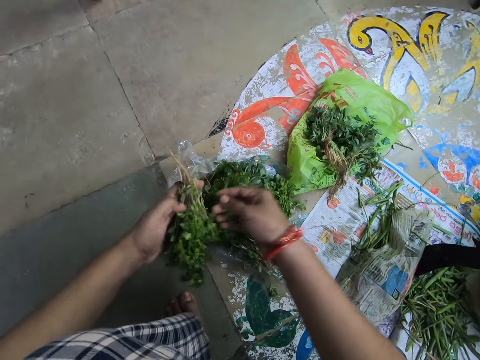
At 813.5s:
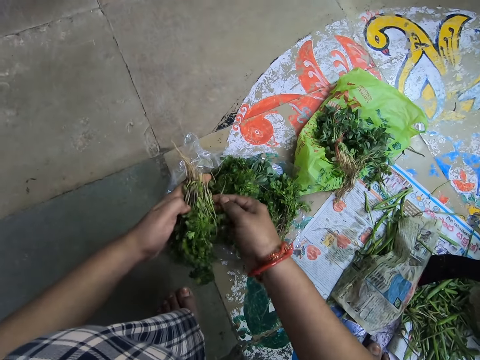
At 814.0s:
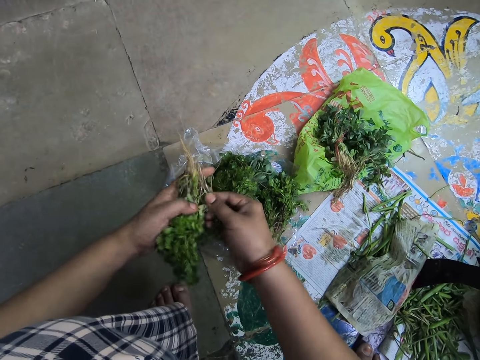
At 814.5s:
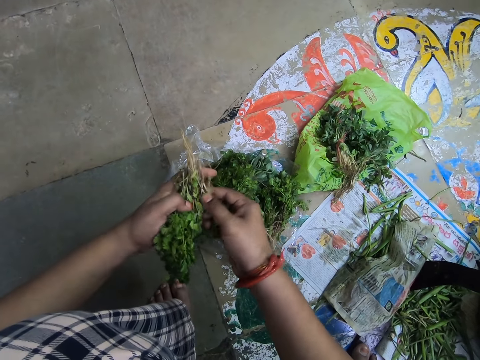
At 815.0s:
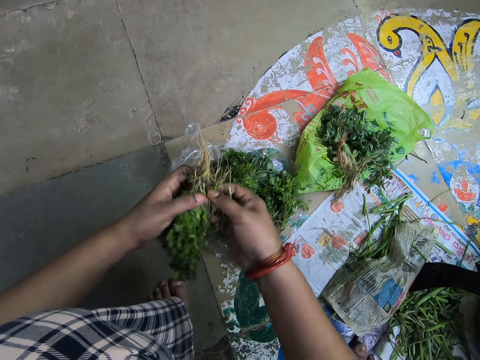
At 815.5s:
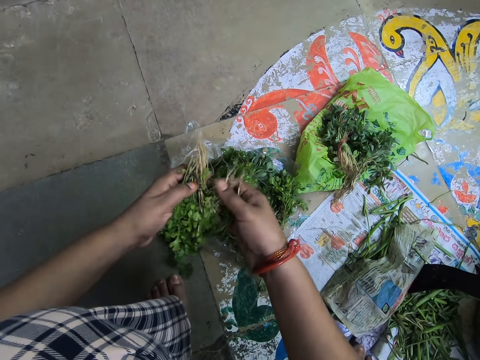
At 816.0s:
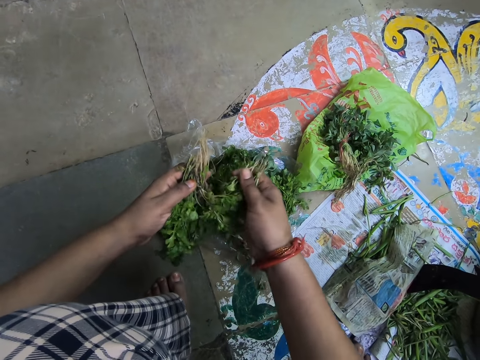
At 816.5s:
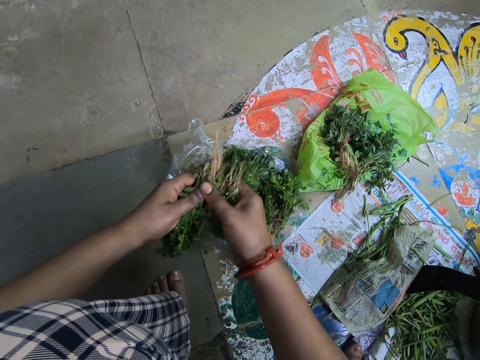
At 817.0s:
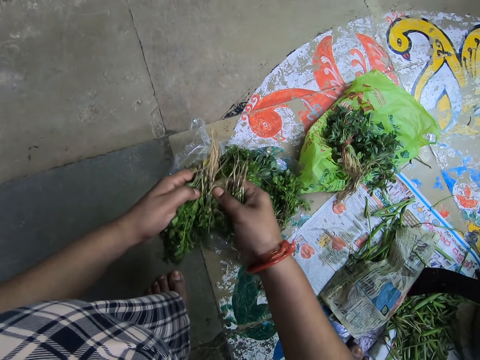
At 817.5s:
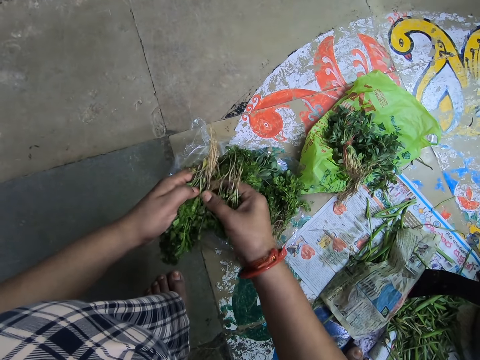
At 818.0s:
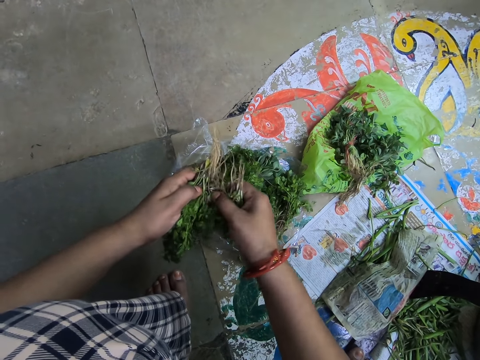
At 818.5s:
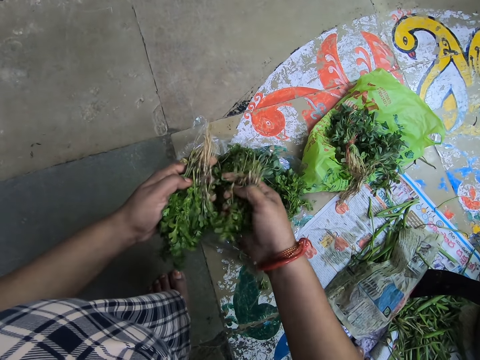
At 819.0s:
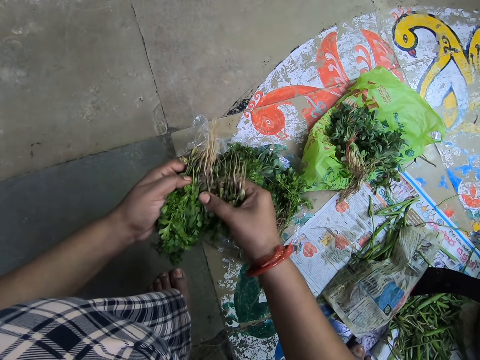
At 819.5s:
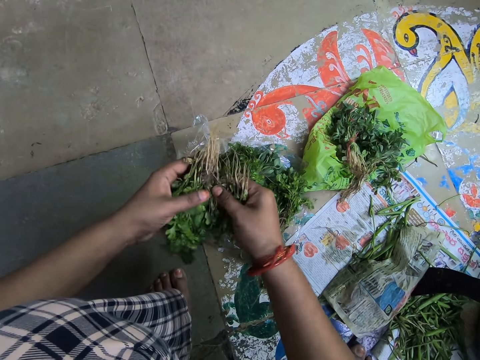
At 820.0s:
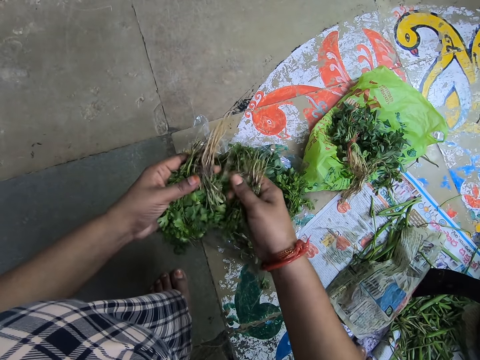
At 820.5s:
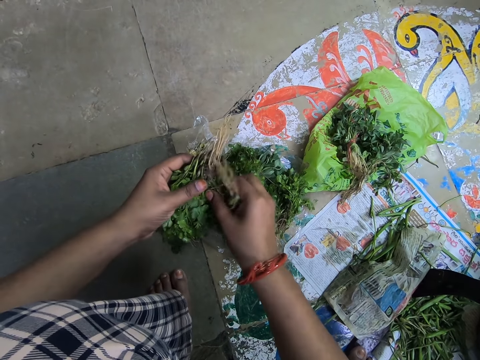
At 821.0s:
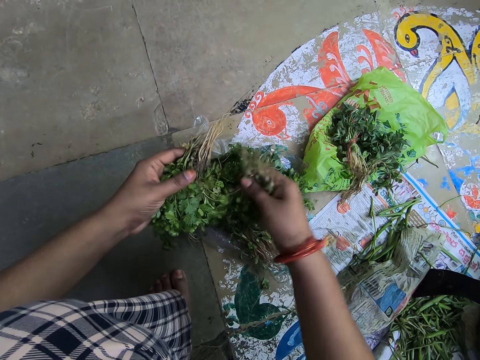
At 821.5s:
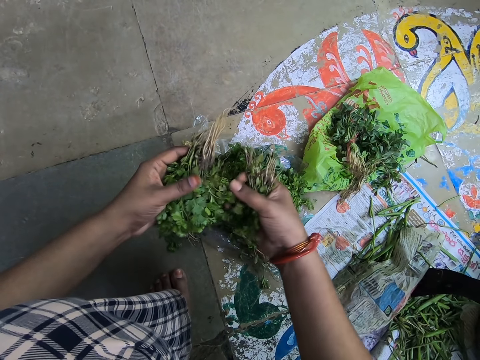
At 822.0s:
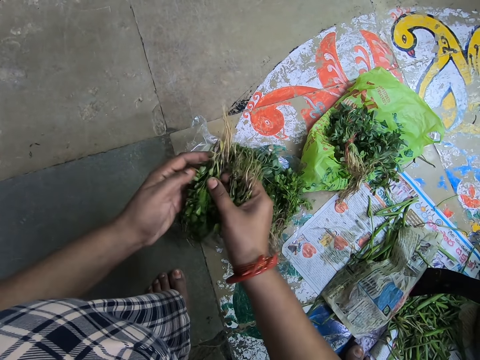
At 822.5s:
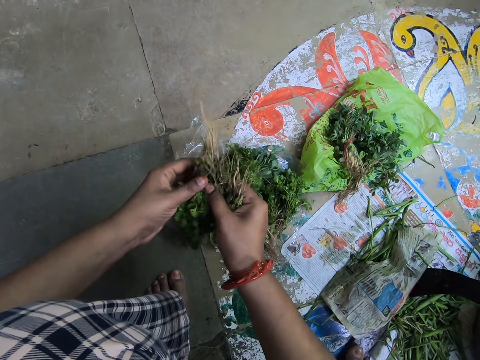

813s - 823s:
The camera wearer divides the vegetables.

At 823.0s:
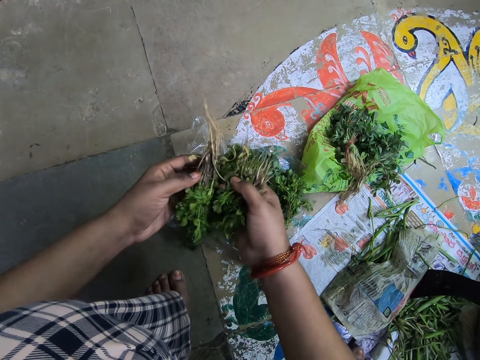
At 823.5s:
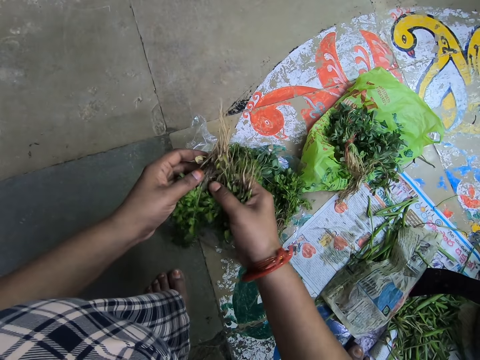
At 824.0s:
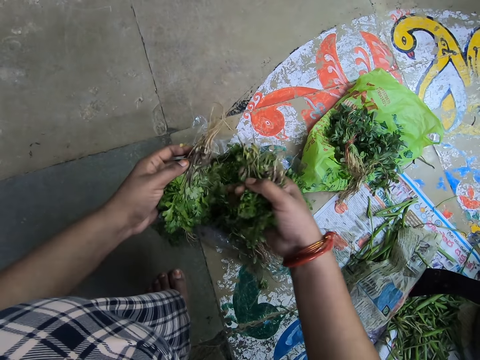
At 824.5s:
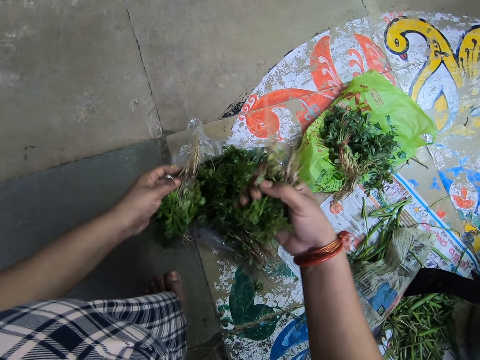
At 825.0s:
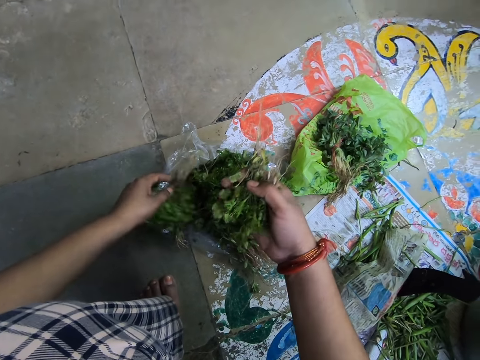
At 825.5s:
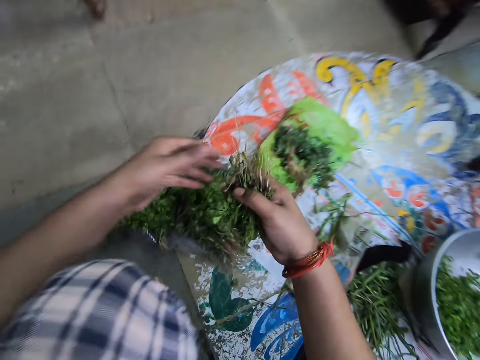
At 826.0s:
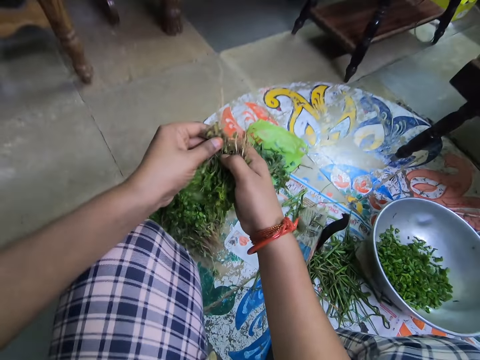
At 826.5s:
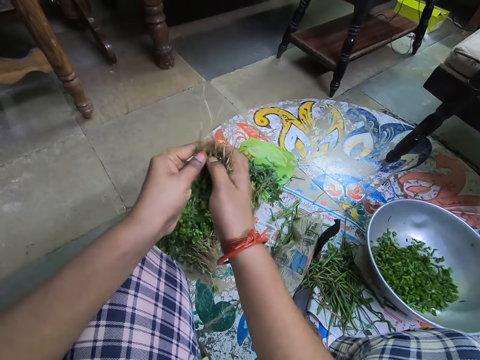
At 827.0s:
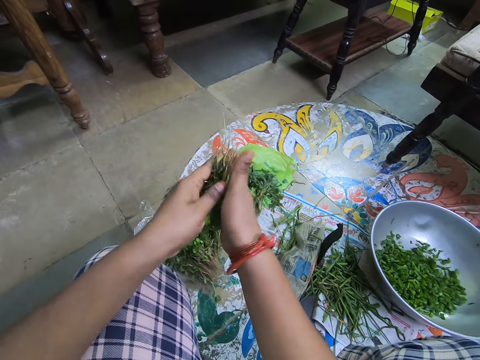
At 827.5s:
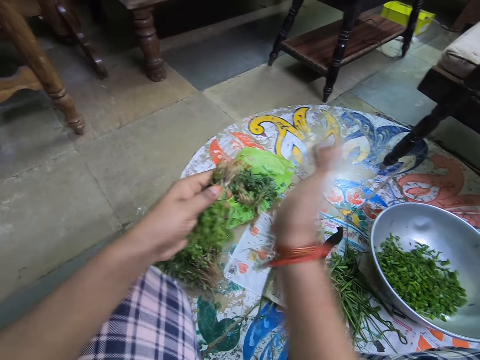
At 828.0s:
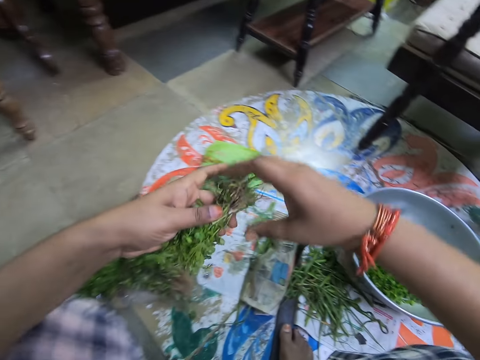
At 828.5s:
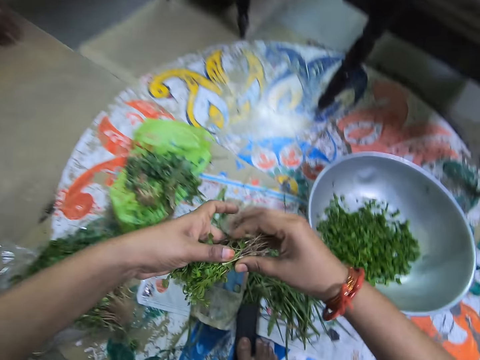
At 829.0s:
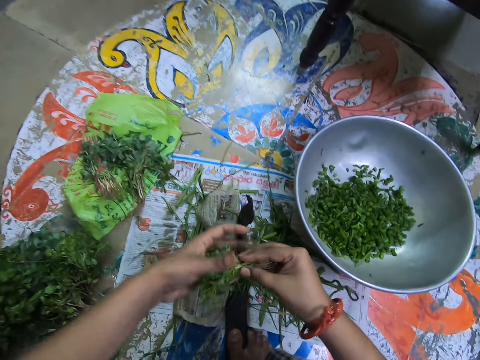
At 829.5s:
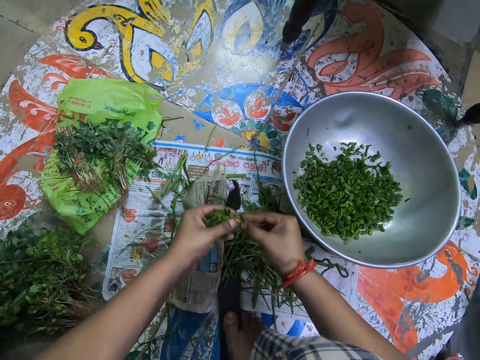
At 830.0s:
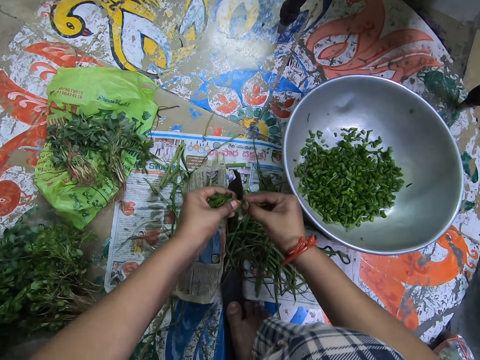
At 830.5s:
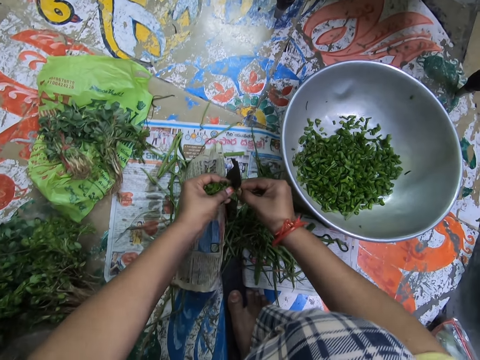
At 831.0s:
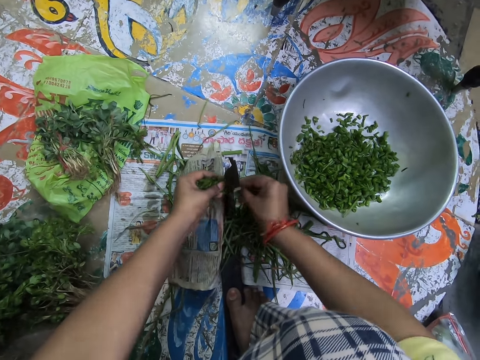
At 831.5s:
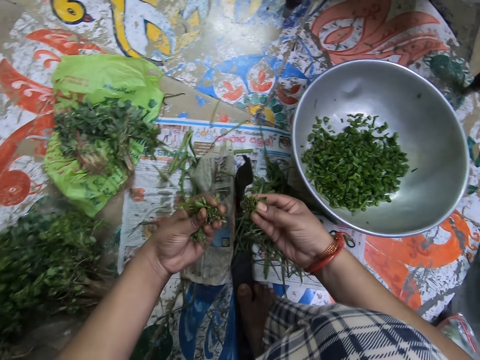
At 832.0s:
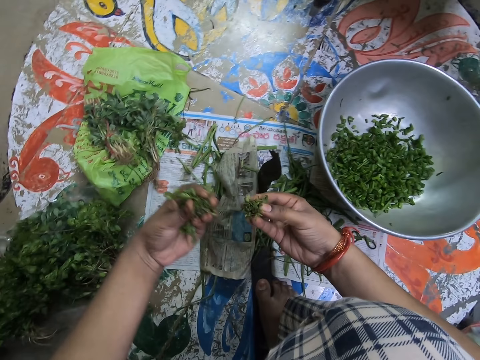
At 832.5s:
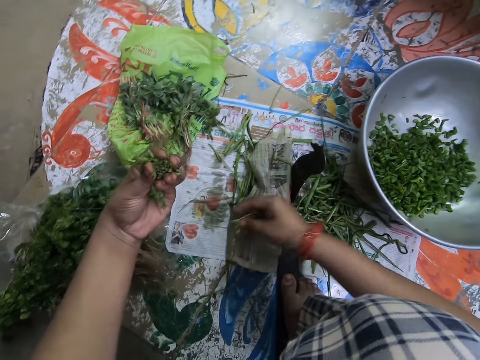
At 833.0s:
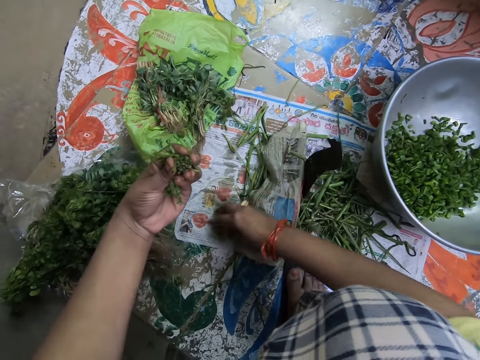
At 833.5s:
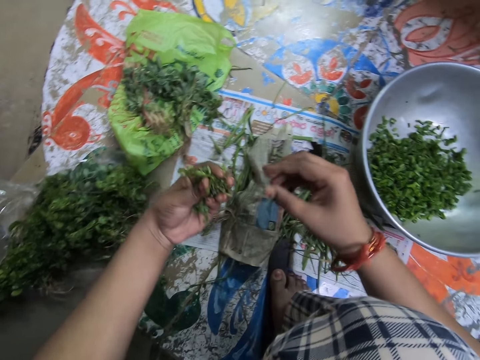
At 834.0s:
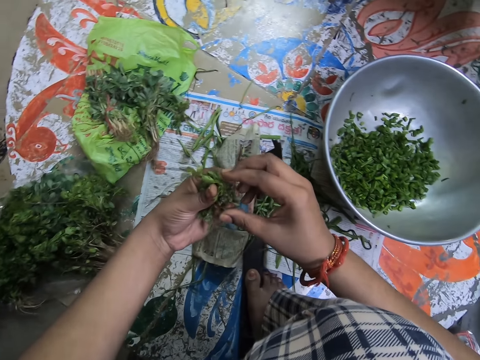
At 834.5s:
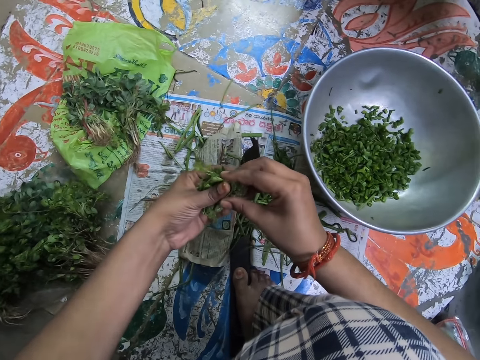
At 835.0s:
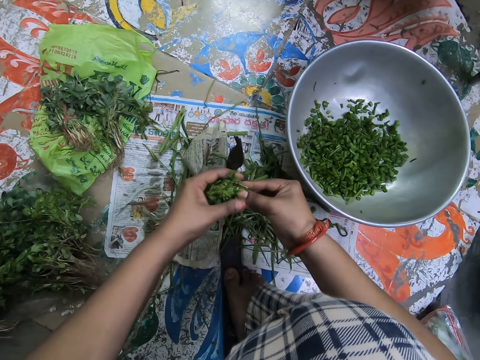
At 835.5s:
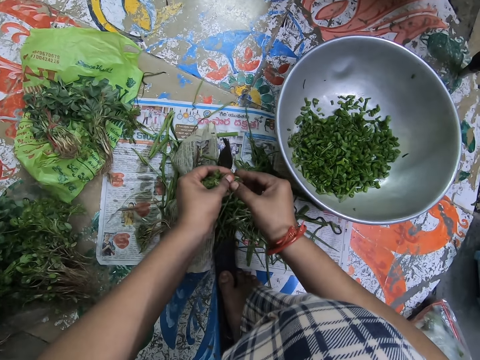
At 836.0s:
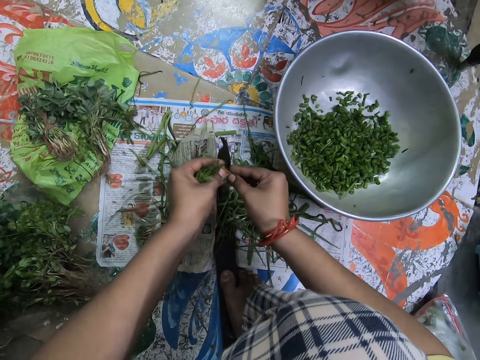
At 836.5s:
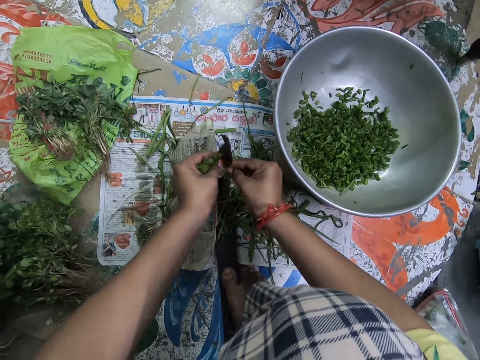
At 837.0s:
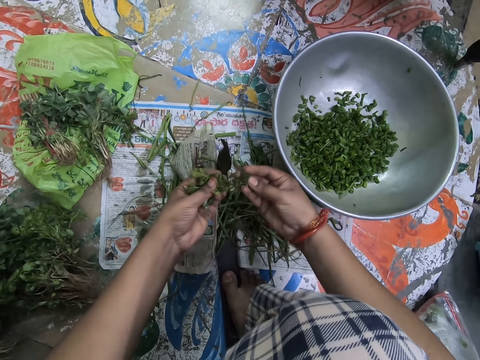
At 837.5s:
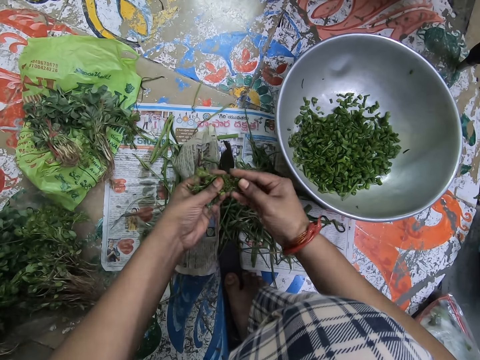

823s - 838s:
The camera wearer drops some mint leaves on the floor. They arrange the vegetables. They hold the vegetables with both hands. They cut the mint leaves. They stare at the vegetables. They drop the roots on the floor. They hold the vegetables with both hands. They cut the mint leaves.

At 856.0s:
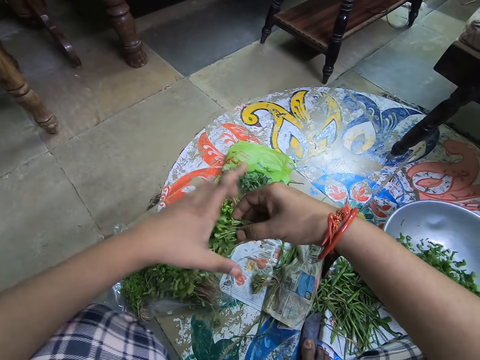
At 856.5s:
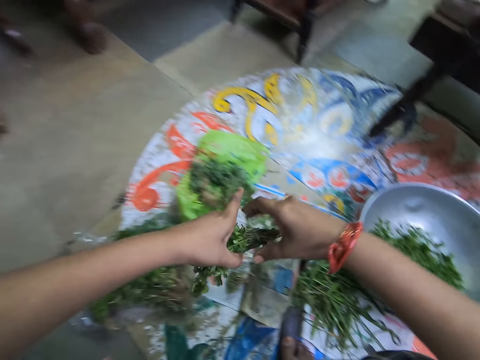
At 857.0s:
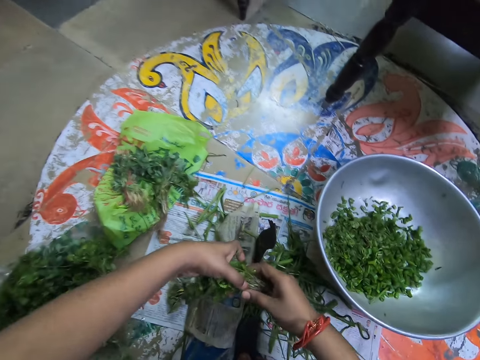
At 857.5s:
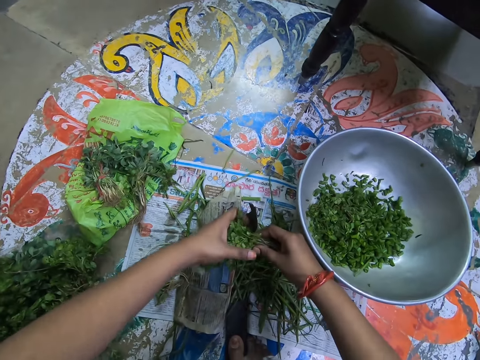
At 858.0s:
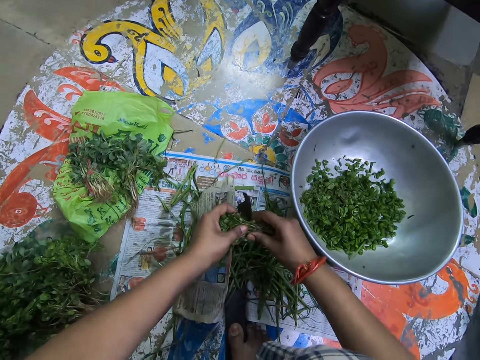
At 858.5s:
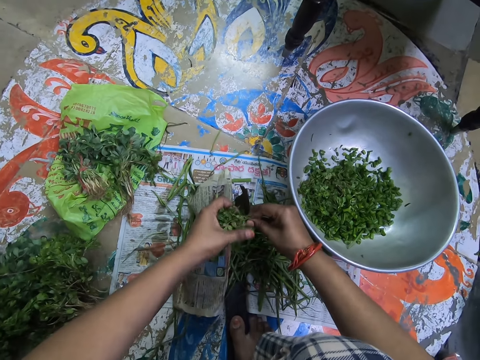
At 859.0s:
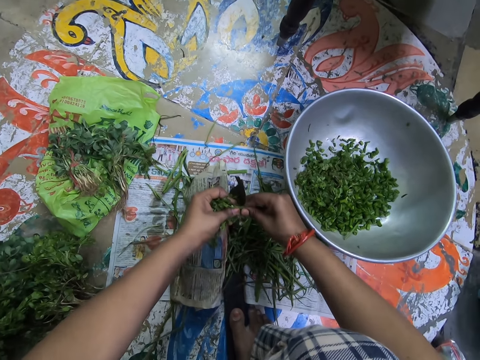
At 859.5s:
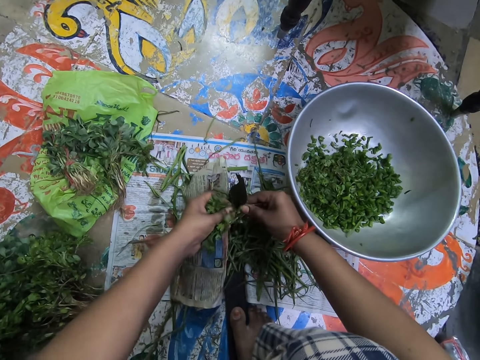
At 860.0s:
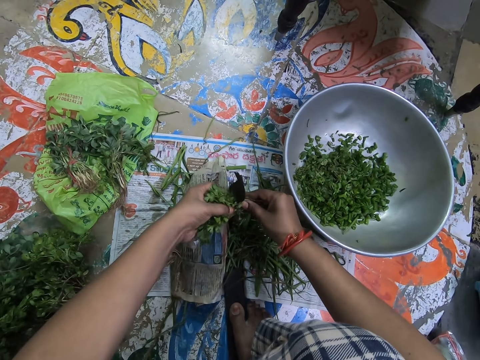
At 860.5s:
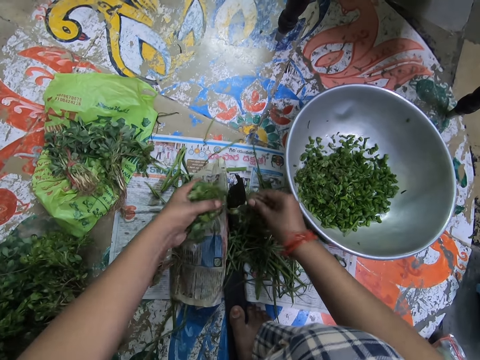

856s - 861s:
The camera wearer cuts the mint leaves. They cut the mint leaves again.
